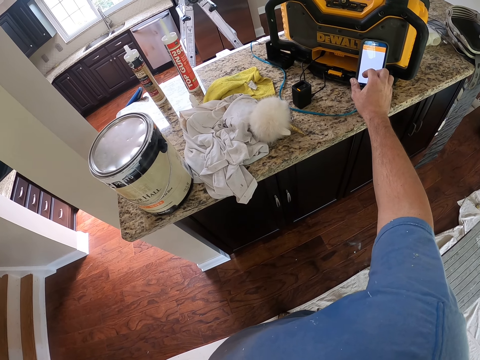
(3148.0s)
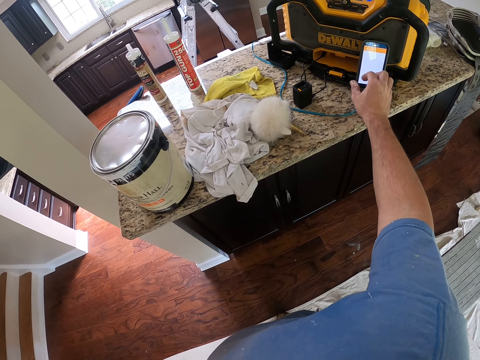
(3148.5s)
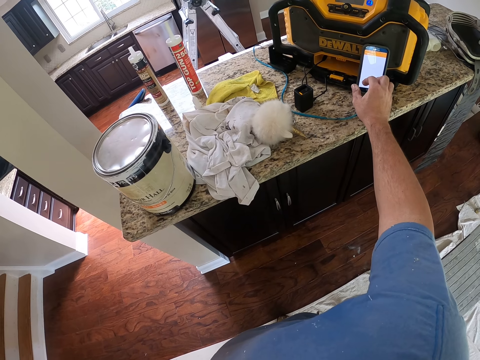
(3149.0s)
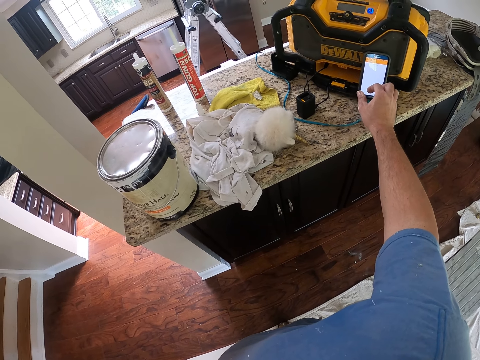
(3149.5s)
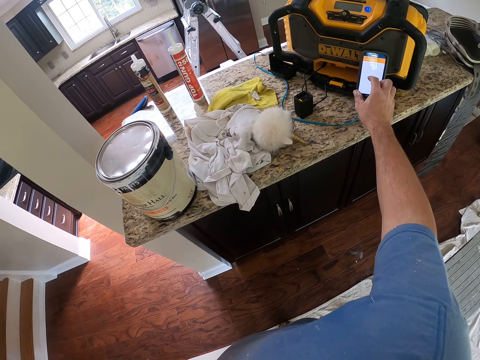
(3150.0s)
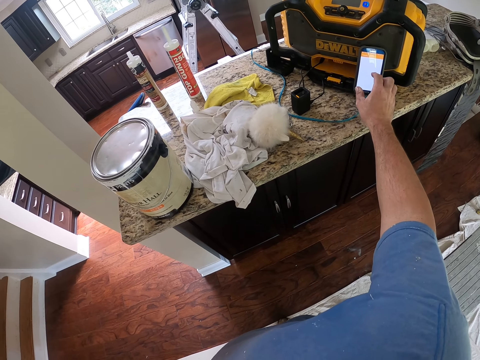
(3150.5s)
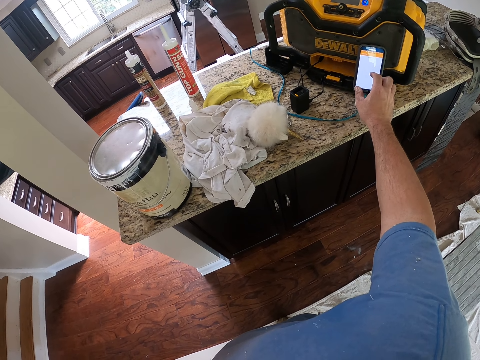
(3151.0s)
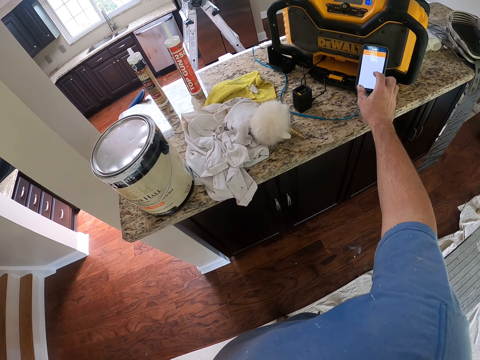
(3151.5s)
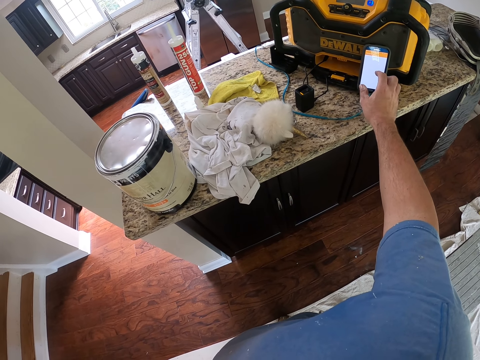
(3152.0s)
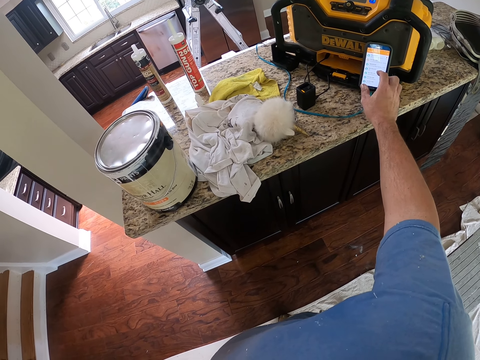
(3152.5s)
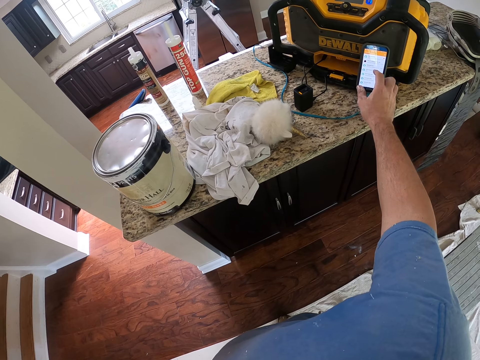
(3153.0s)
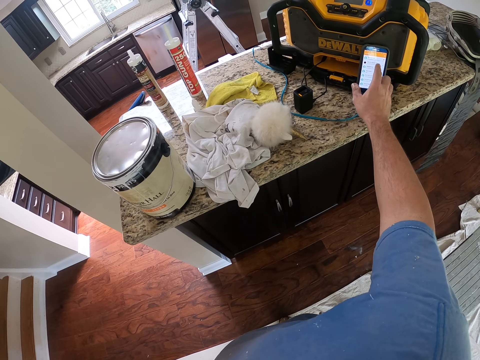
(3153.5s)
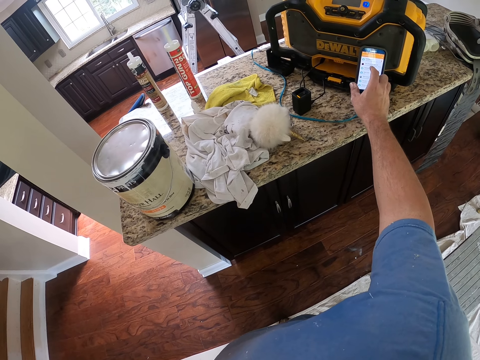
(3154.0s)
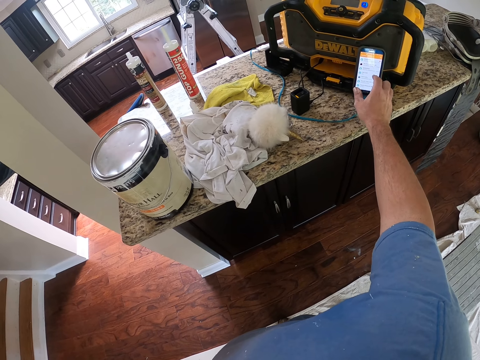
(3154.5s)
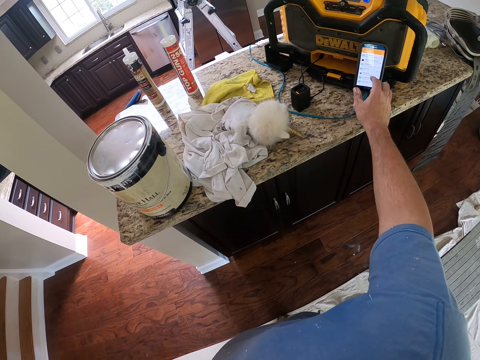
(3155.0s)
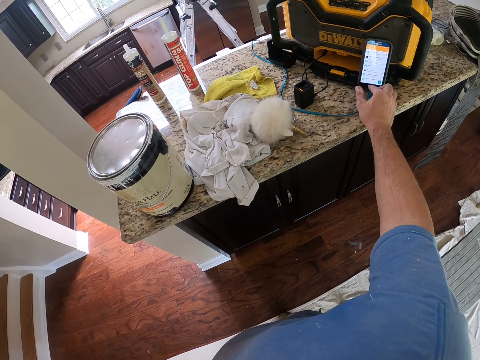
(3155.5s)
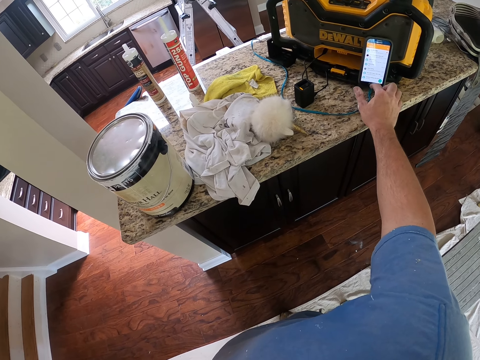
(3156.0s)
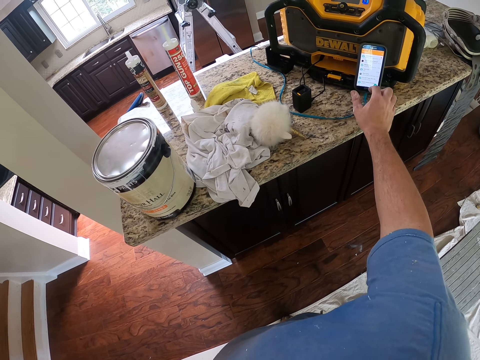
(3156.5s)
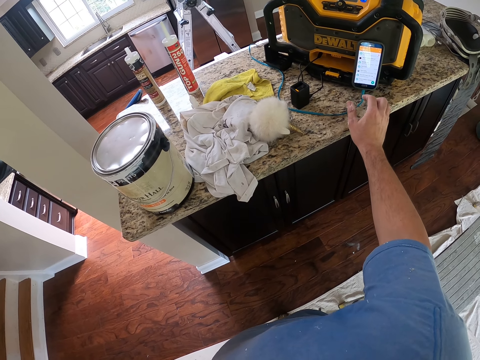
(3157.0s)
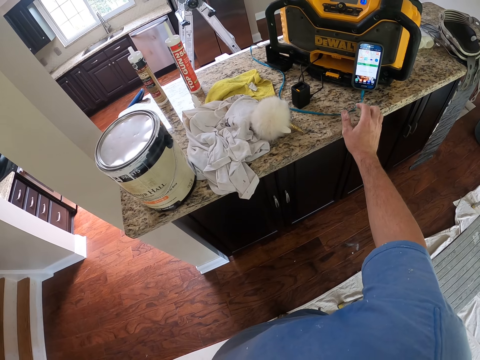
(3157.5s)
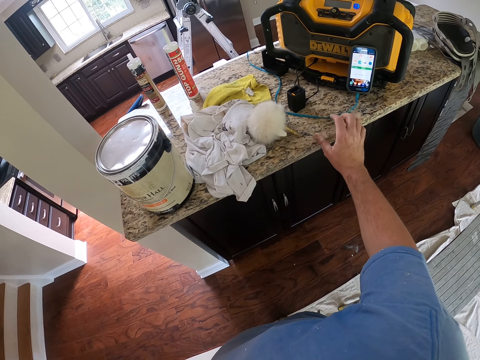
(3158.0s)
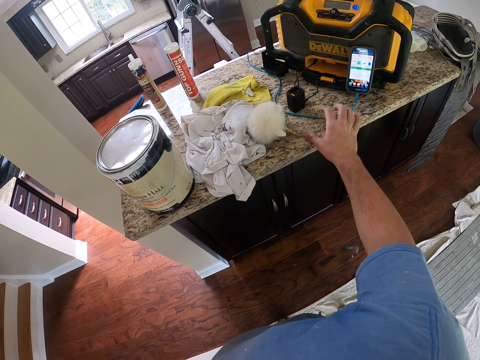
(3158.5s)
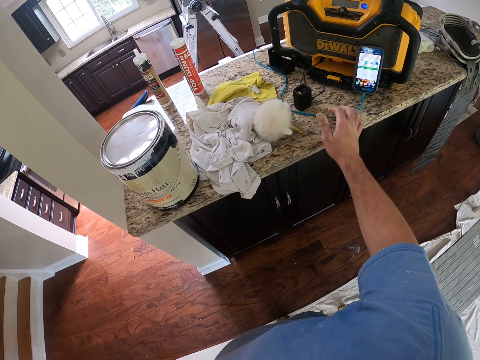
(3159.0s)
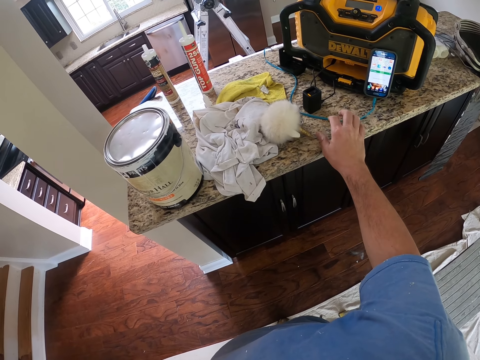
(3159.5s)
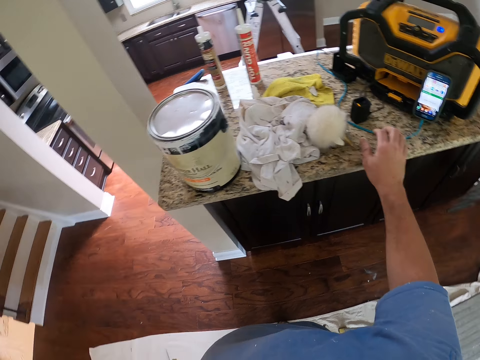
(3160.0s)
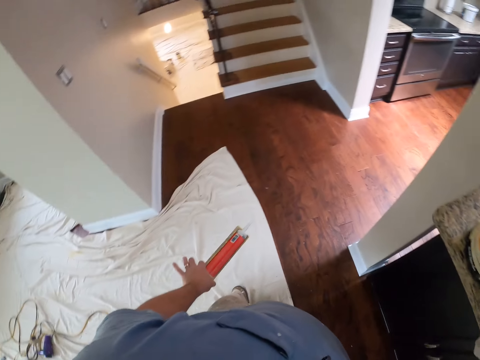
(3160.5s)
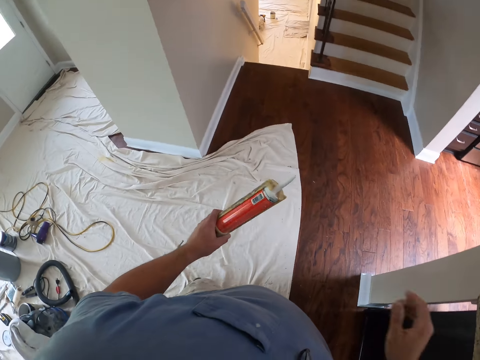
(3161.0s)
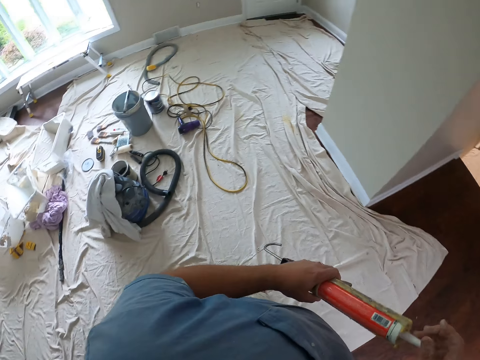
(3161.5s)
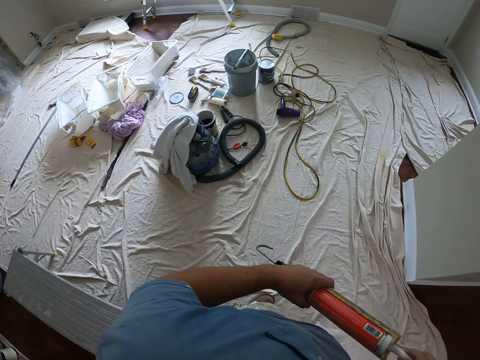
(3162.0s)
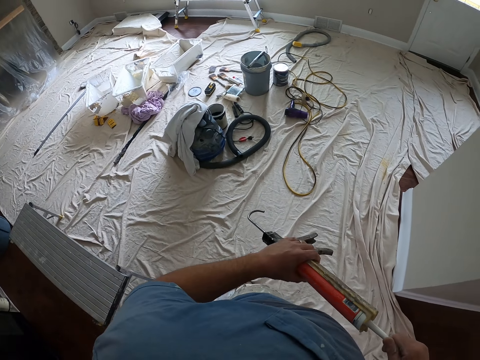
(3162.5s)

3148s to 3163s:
The camera wearer taps his thumb on the counter top. He stares around the house. He turns to the left. He removes dried glue from the tip of the glue gun.

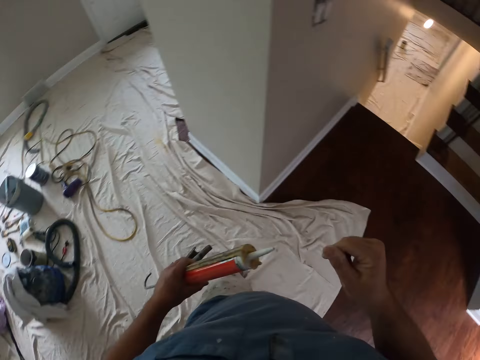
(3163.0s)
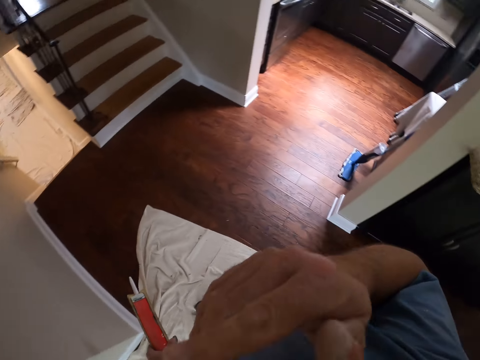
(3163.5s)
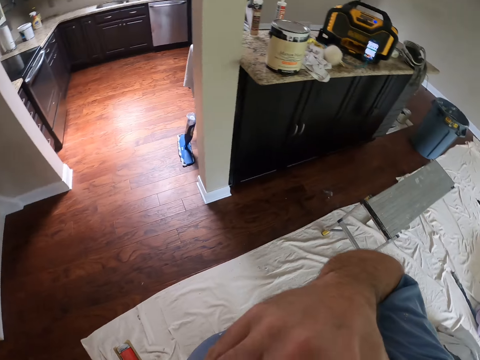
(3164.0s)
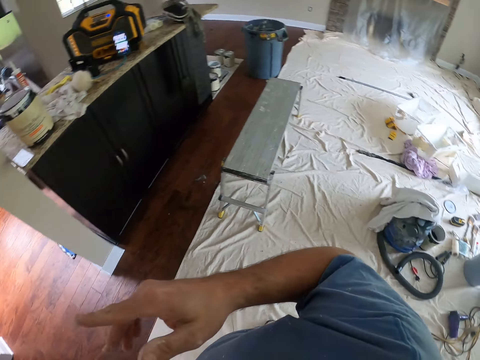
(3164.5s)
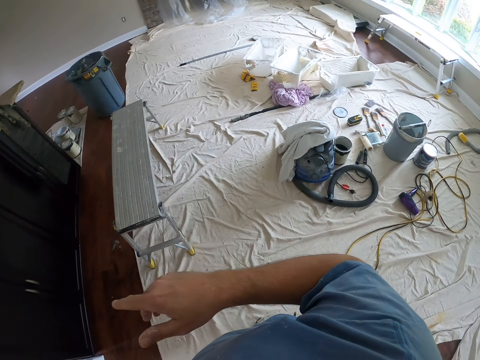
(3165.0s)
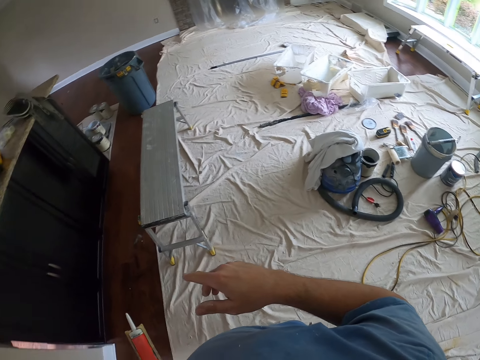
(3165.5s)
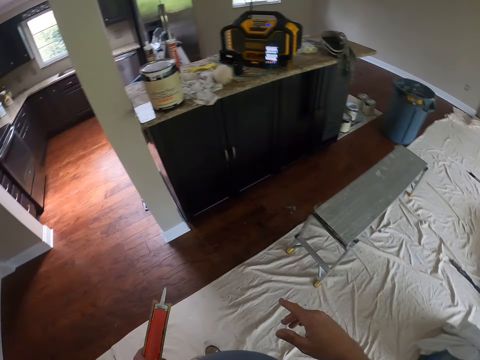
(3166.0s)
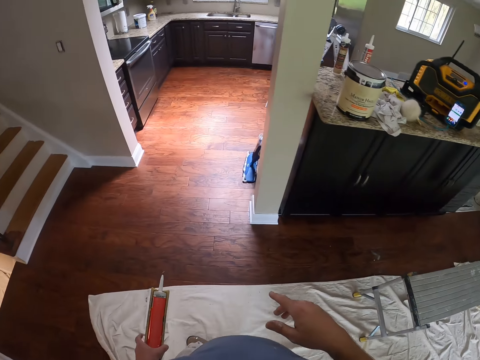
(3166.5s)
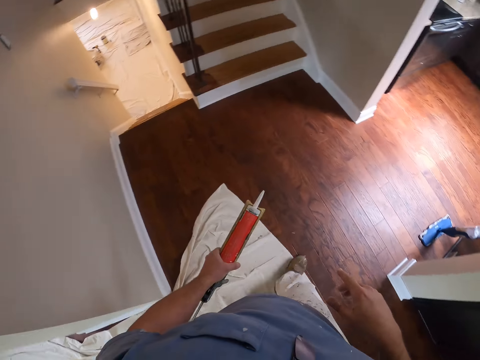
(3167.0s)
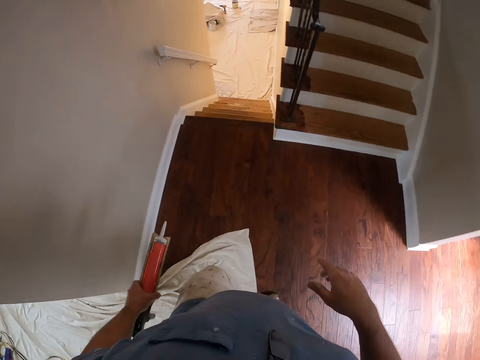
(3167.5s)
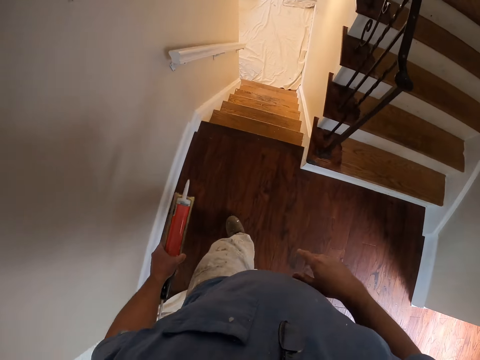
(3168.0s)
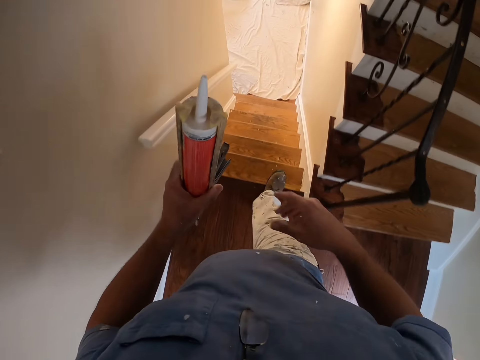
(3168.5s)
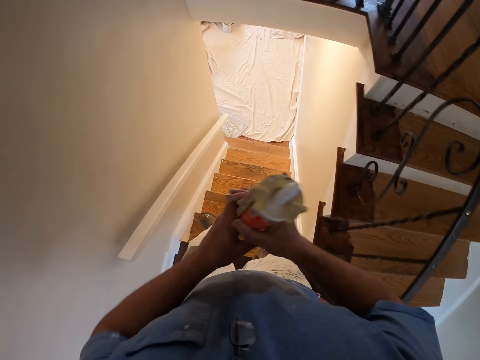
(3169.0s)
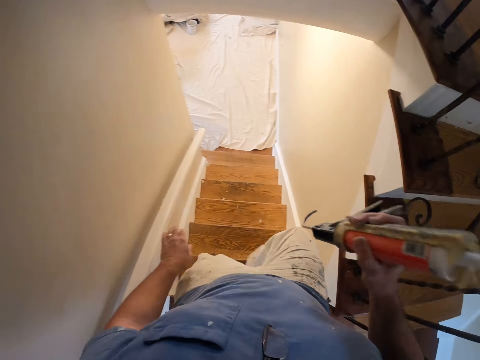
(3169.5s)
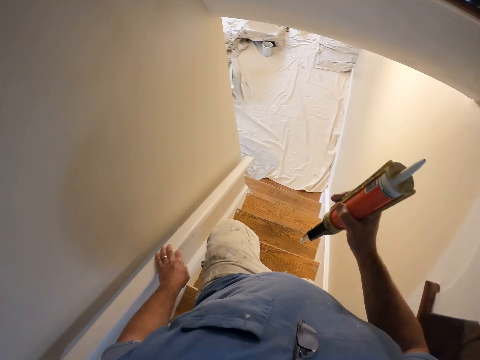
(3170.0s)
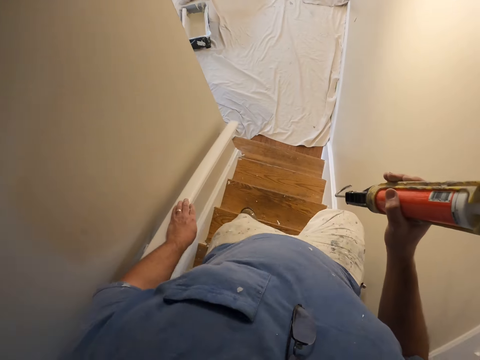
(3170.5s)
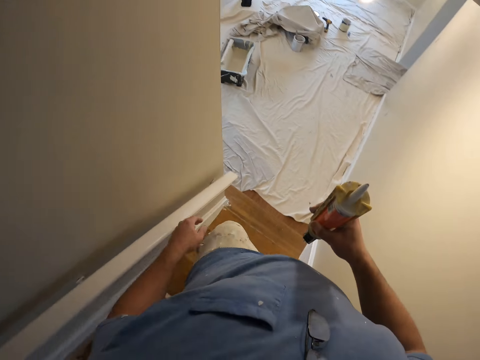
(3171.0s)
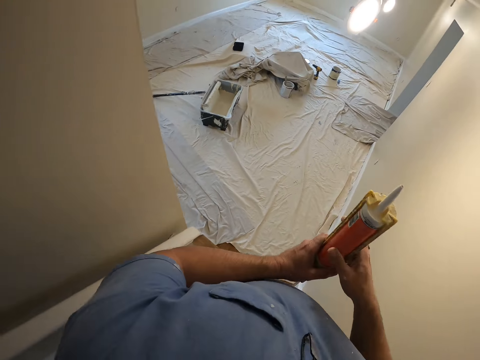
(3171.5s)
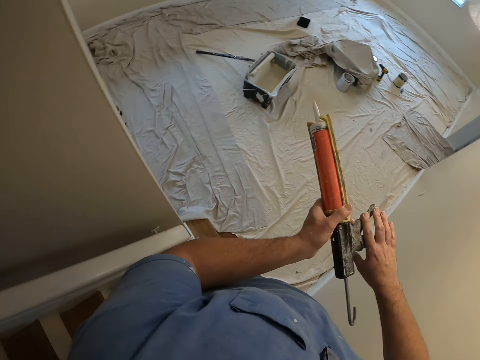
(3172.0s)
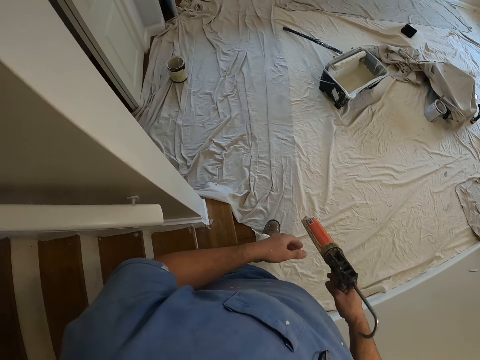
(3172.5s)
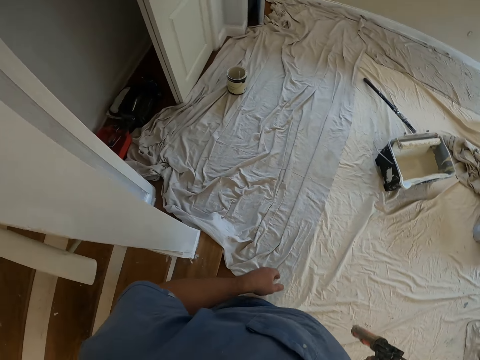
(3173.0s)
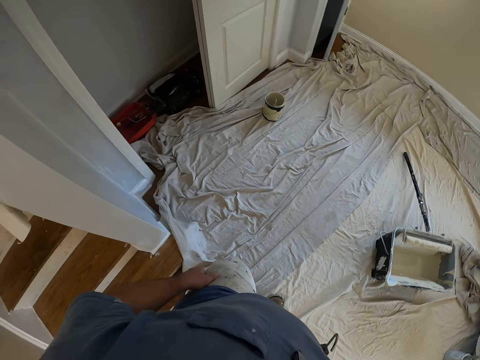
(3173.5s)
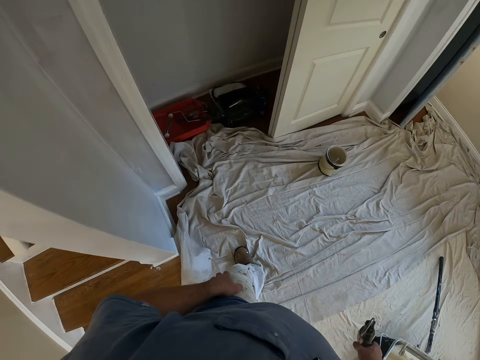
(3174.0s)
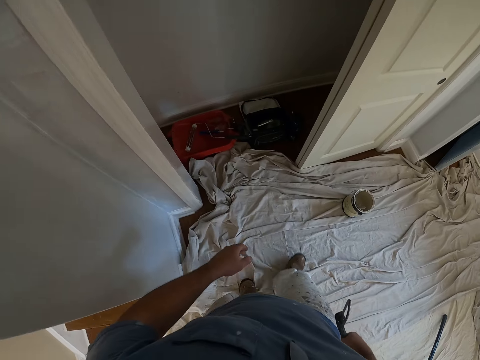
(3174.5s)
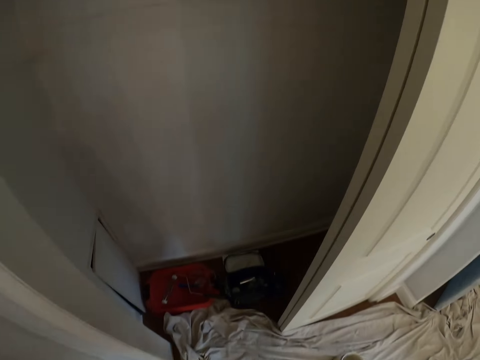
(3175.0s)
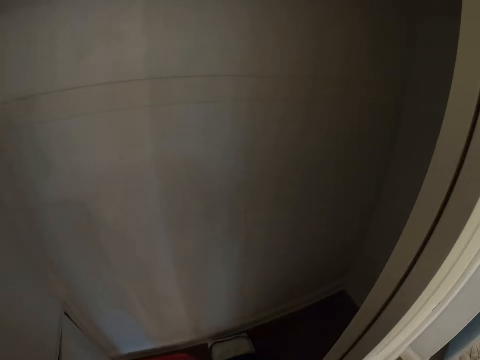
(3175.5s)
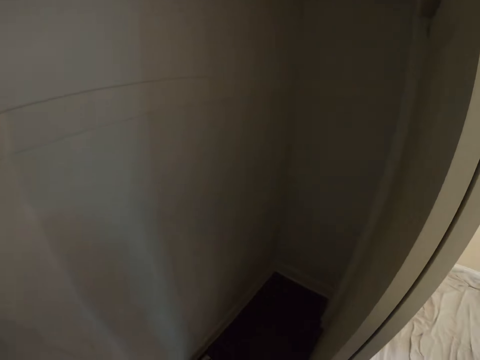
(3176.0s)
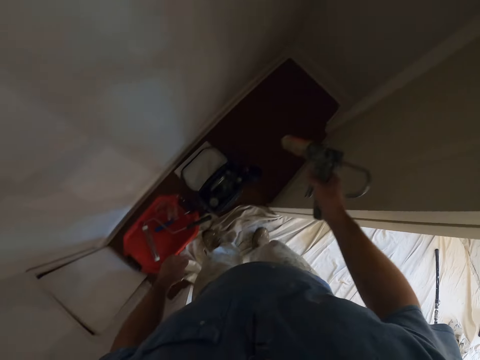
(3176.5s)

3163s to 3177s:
The camera wearer dusts the dried glue off his fingers. He raises his right hand. He looks around the room. He walks down the stairs. He adjusts the glue gun in his right hand with both hands. He walks to a part of the wall.
